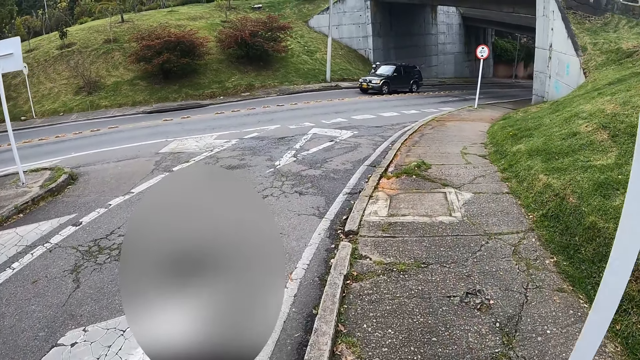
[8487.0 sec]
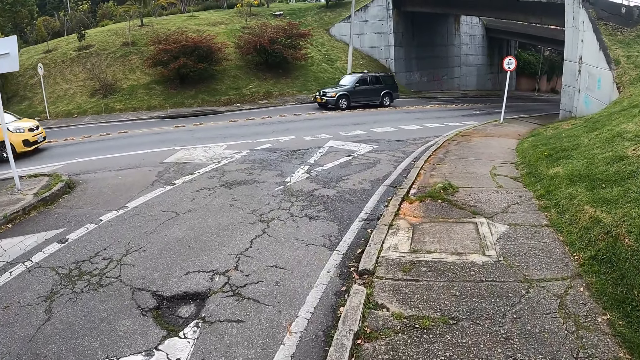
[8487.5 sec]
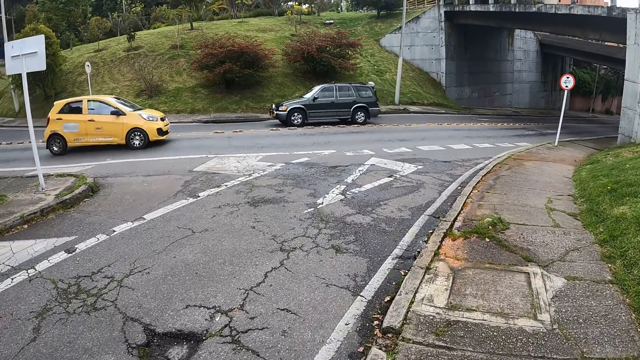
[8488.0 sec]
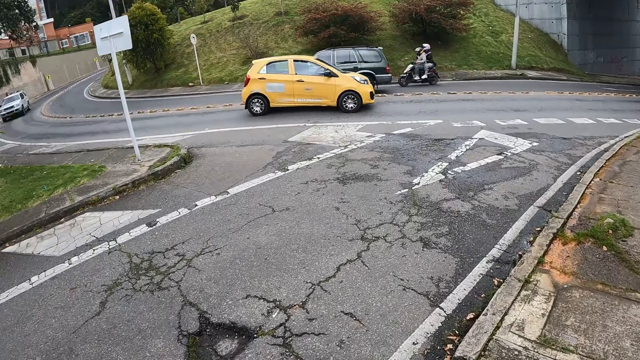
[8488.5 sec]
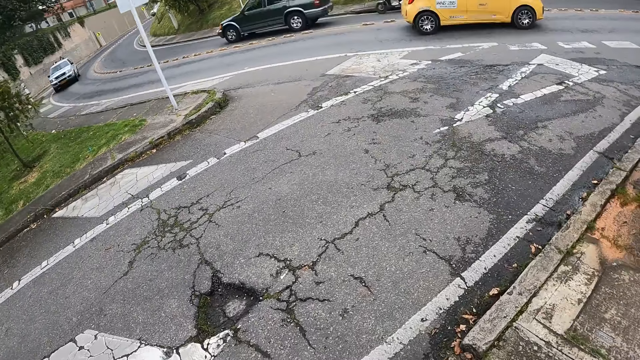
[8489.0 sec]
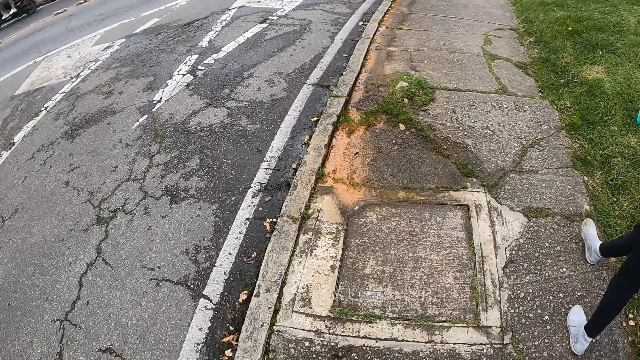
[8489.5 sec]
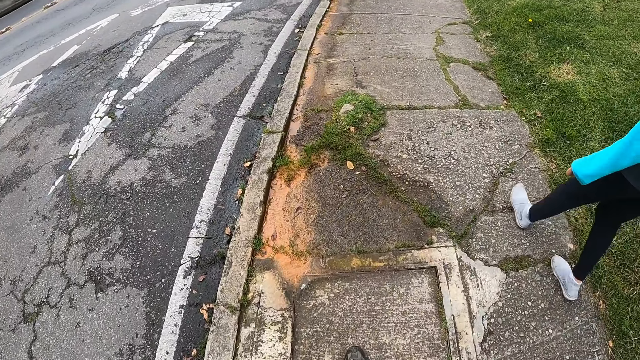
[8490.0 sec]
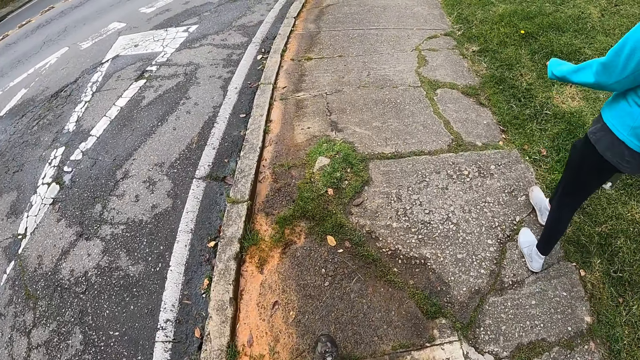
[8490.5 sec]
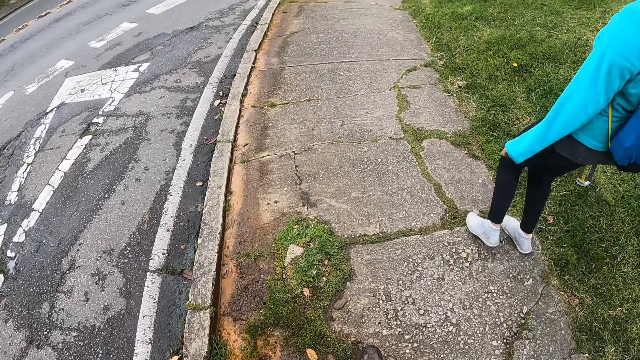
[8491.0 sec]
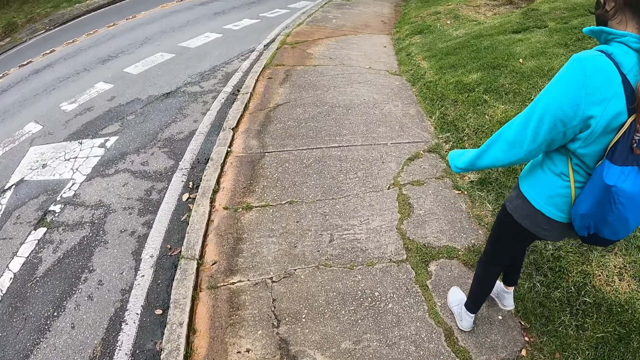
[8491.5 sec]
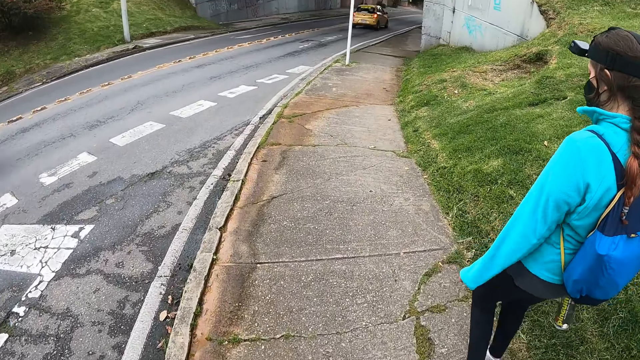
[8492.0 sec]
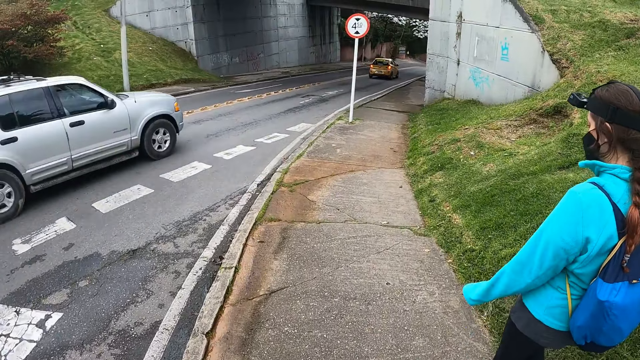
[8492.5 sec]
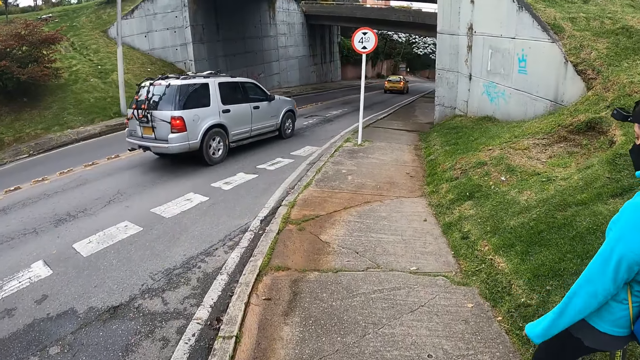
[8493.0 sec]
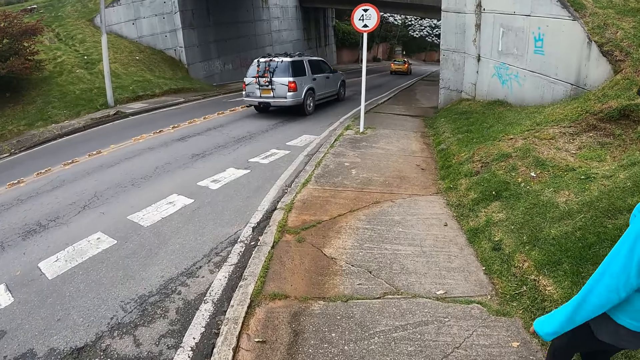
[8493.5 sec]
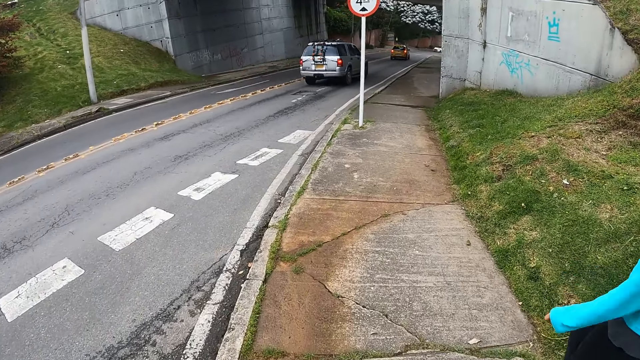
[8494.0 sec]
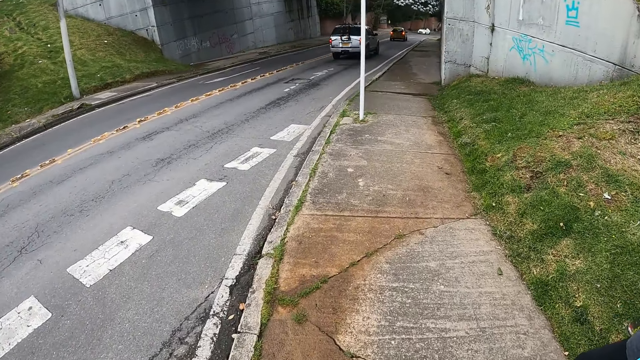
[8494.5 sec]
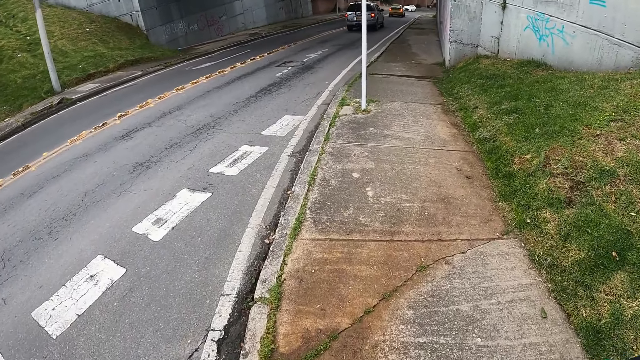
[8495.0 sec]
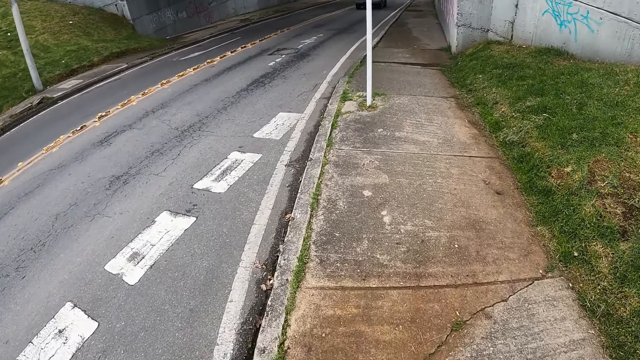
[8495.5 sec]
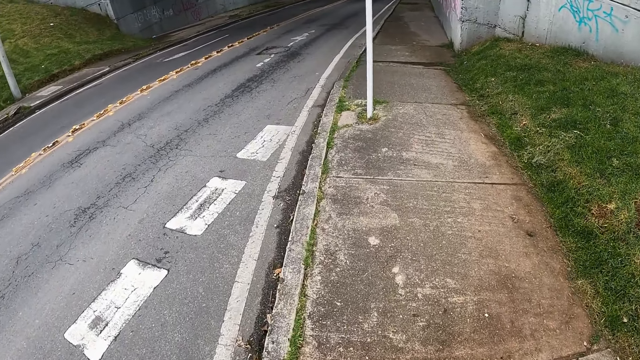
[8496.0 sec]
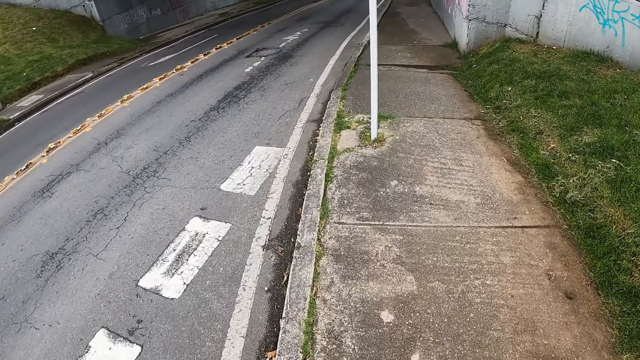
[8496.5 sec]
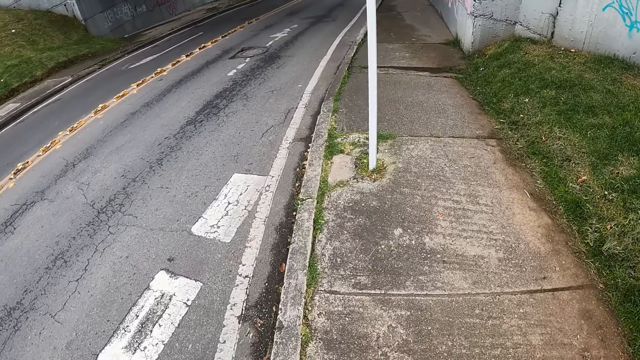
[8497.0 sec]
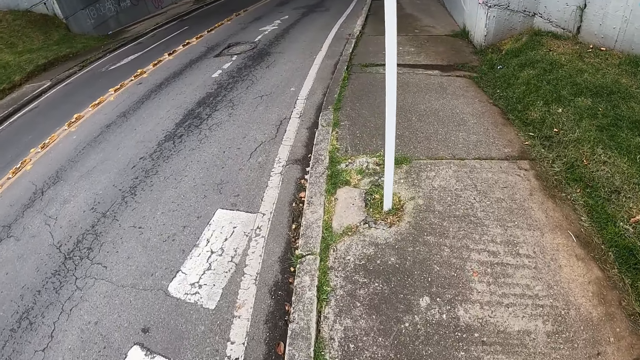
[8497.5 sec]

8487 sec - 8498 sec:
The camera wearer looks around. They walk on the roadside.

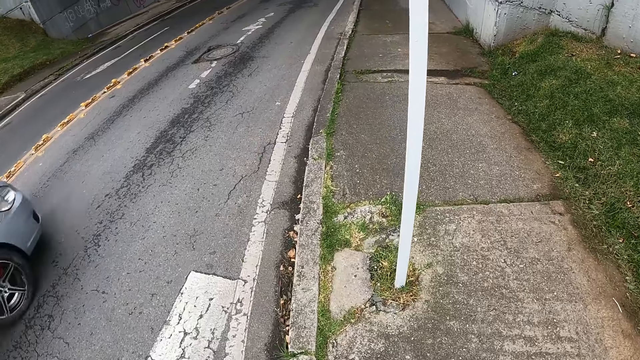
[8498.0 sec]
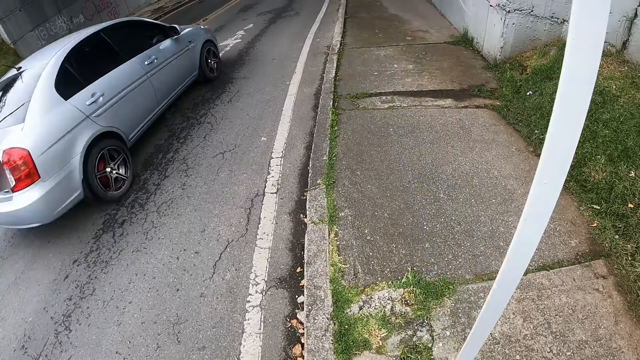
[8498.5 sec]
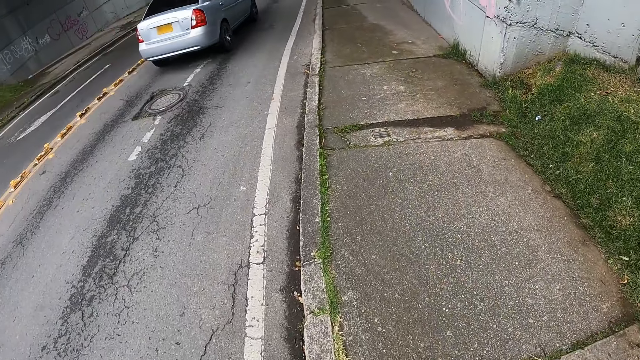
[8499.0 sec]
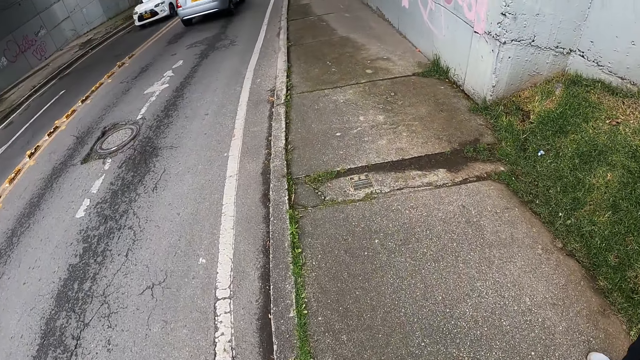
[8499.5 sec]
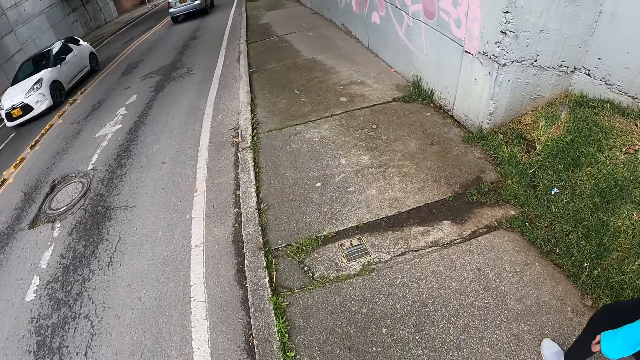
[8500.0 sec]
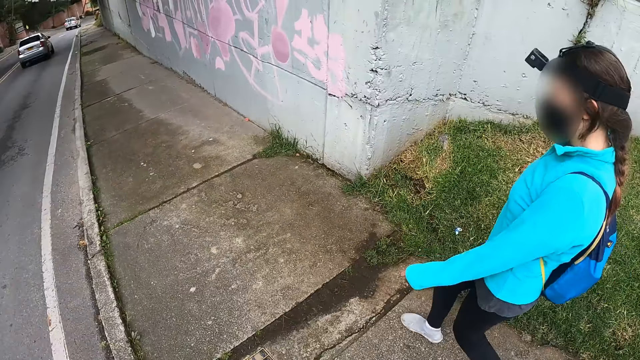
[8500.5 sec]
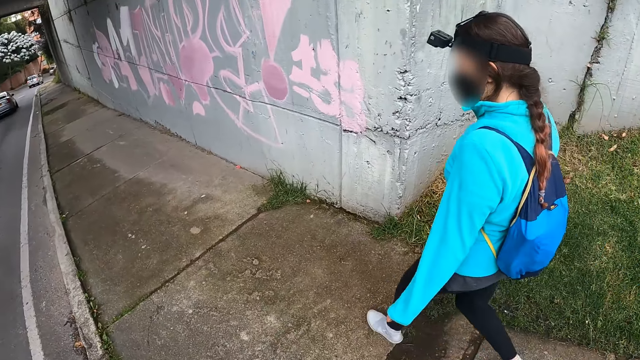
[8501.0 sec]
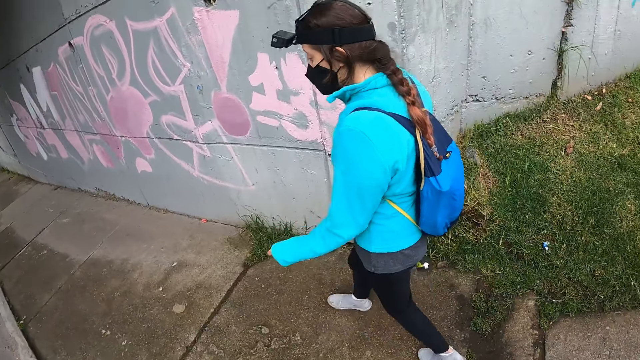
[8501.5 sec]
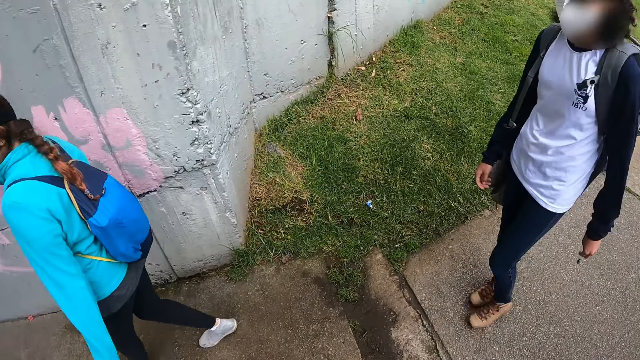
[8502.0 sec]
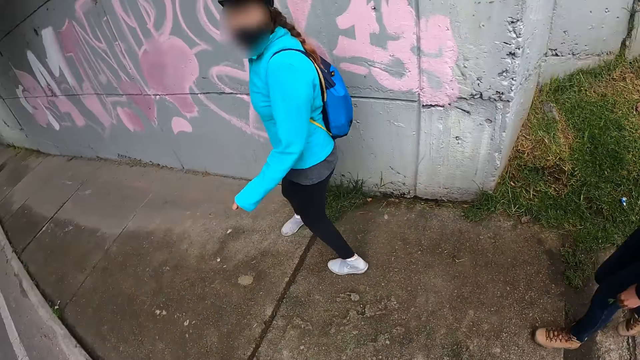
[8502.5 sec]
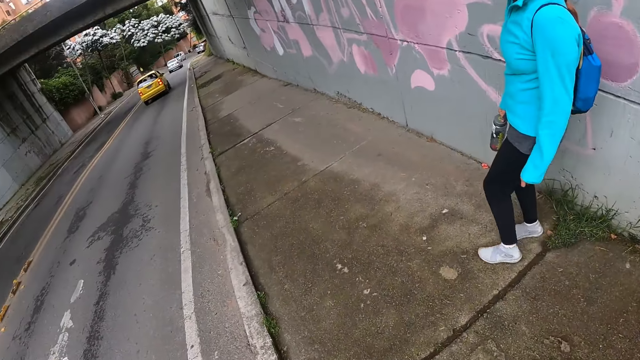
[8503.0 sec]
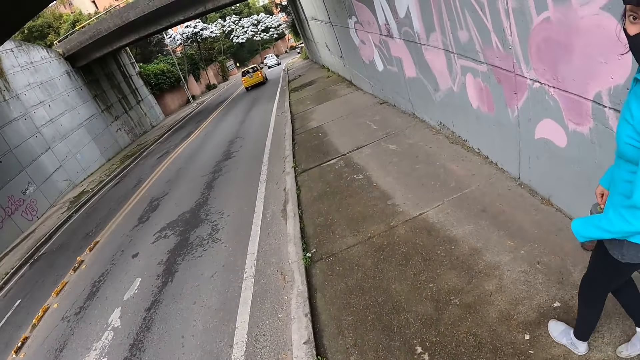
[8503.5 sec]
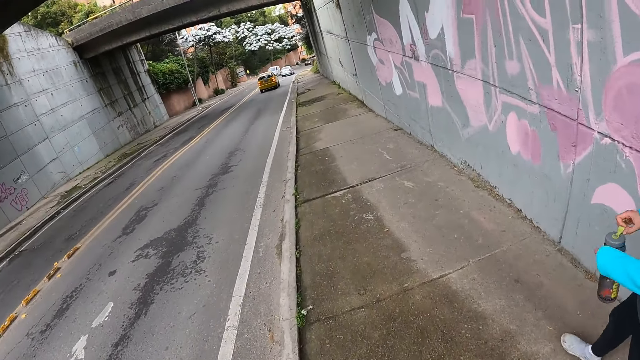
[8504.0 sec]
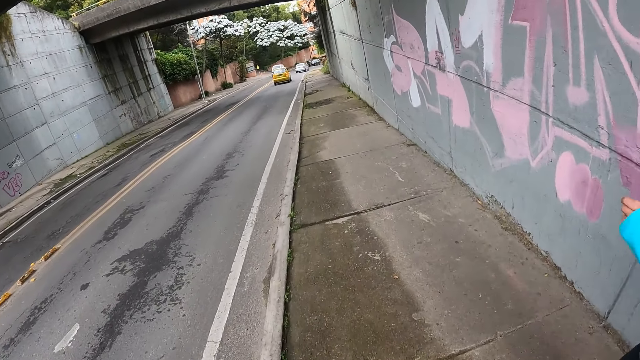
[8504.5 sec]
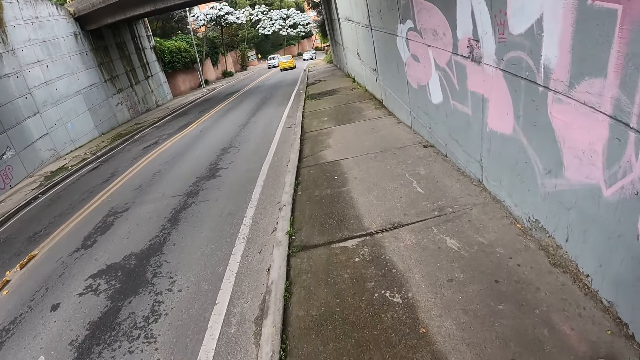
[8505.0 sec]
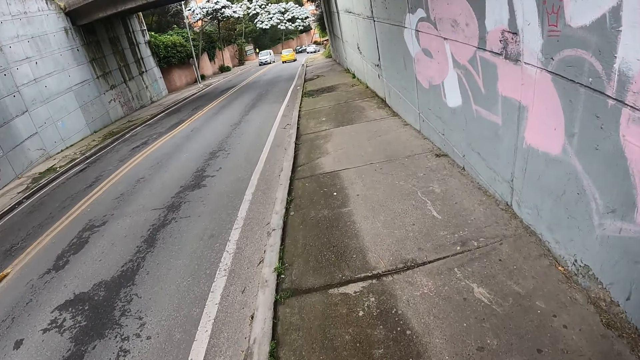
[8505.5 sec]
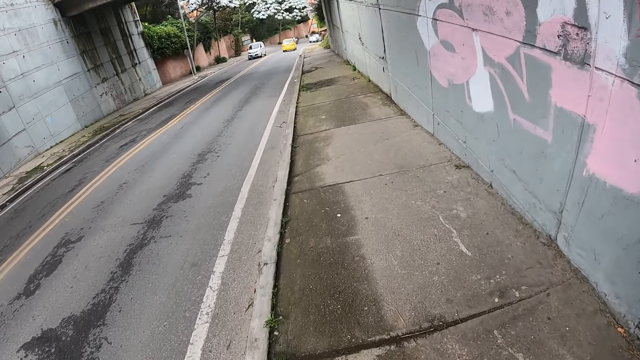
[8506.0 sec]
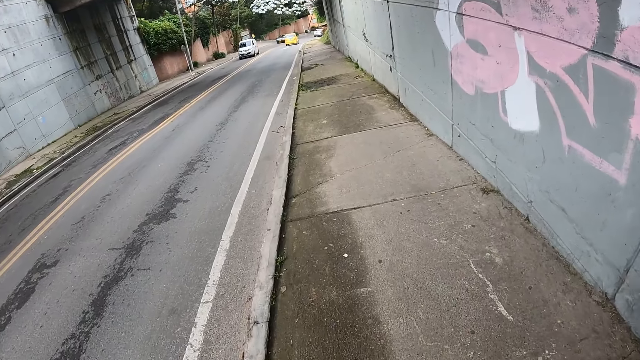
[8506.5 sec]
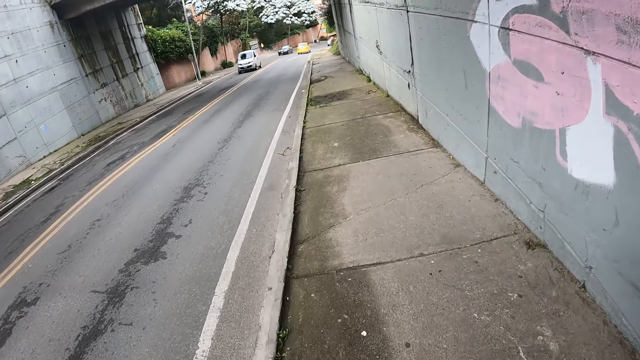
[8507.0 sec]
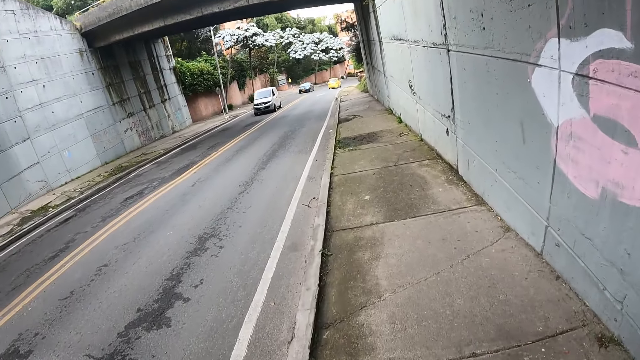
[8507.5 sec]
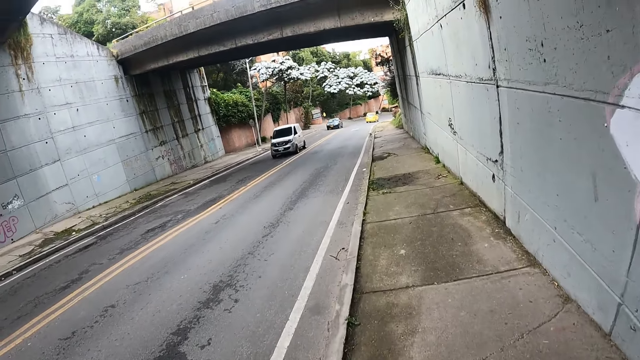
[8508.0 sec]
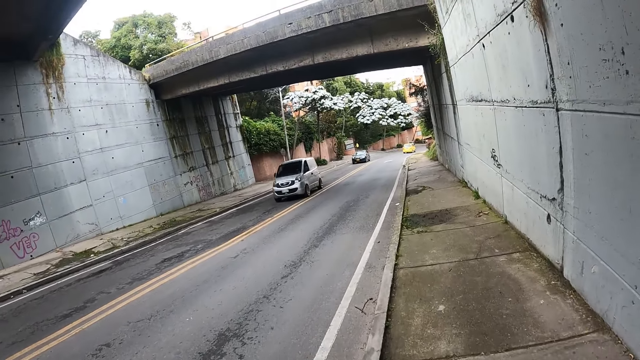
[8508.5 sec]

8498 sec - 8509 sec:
The camera wearer looks around. They walk on the roadside.
